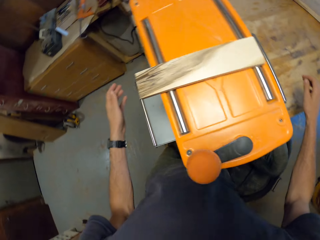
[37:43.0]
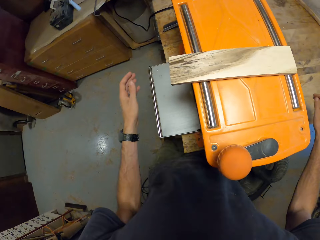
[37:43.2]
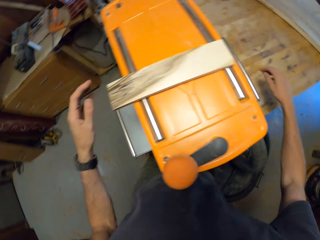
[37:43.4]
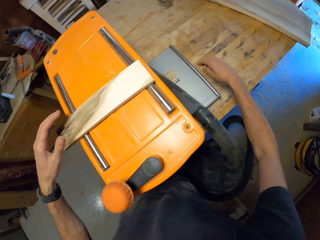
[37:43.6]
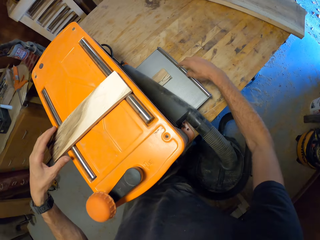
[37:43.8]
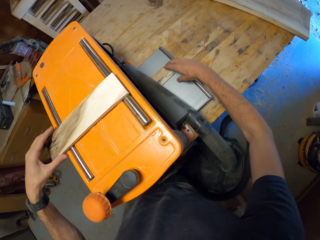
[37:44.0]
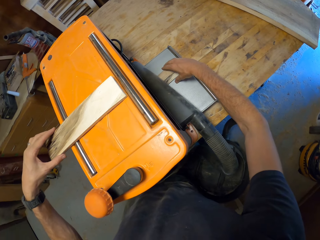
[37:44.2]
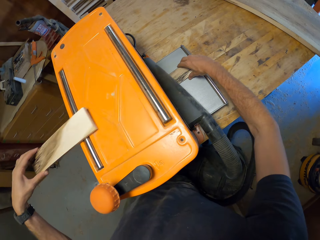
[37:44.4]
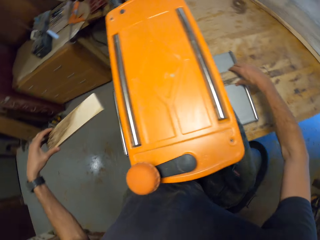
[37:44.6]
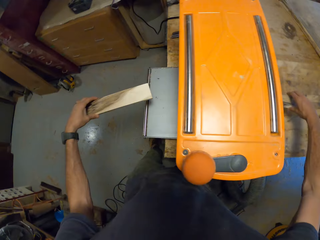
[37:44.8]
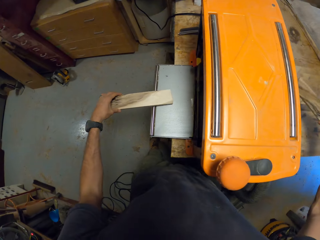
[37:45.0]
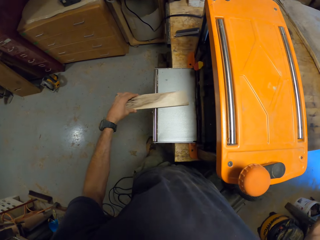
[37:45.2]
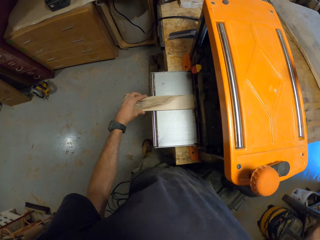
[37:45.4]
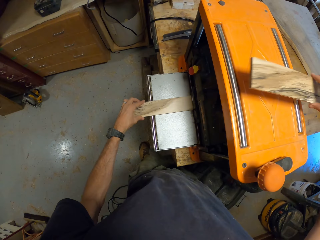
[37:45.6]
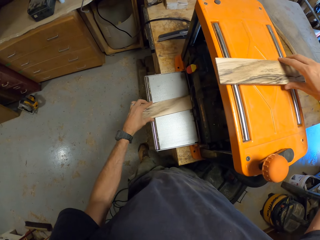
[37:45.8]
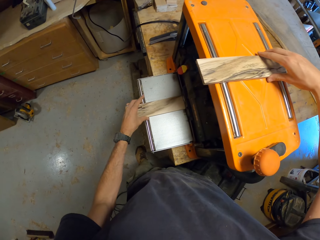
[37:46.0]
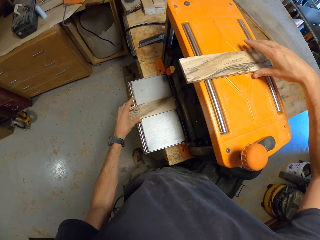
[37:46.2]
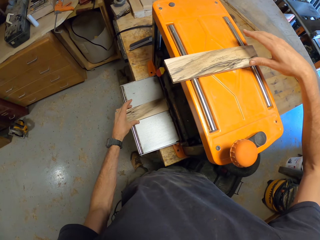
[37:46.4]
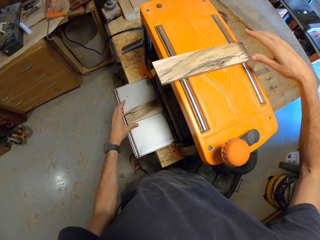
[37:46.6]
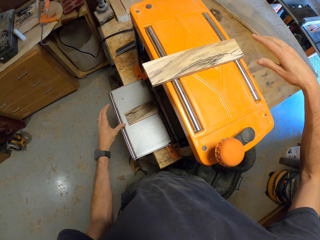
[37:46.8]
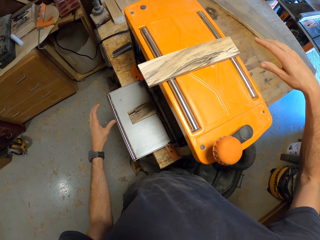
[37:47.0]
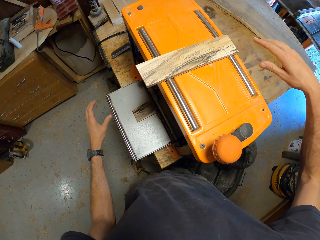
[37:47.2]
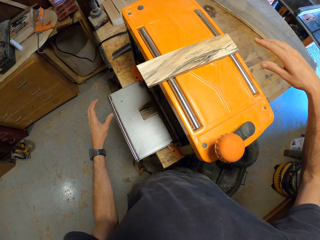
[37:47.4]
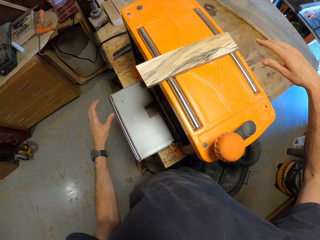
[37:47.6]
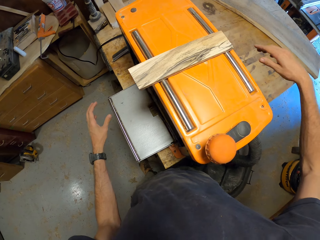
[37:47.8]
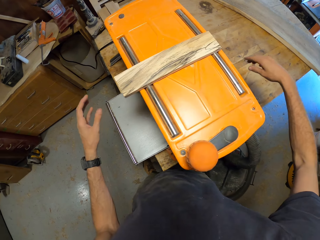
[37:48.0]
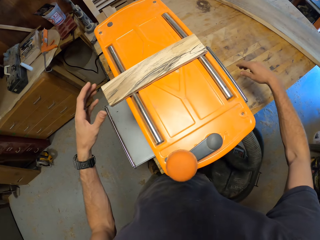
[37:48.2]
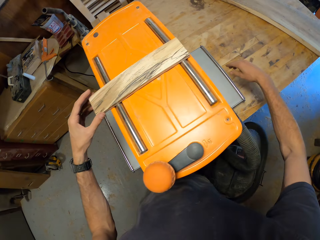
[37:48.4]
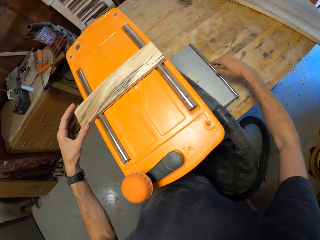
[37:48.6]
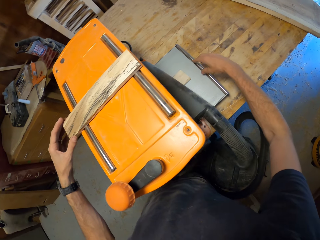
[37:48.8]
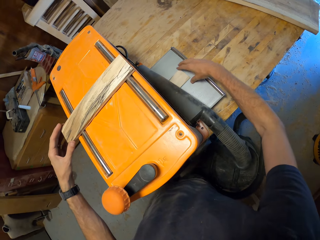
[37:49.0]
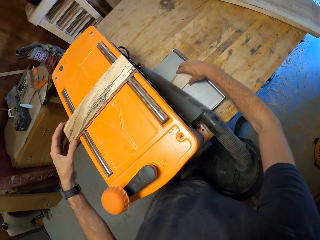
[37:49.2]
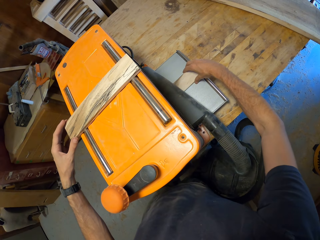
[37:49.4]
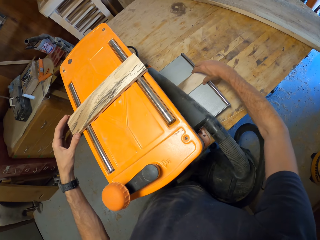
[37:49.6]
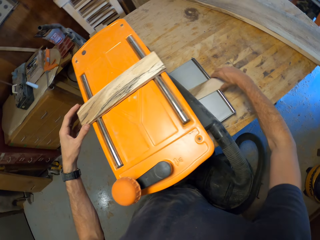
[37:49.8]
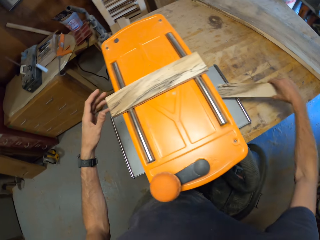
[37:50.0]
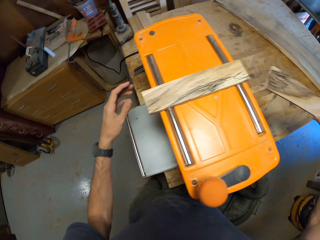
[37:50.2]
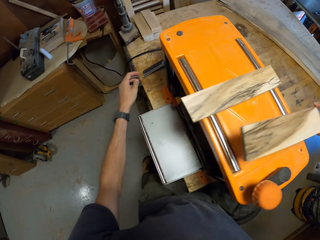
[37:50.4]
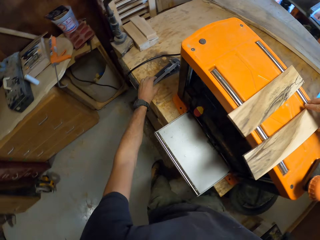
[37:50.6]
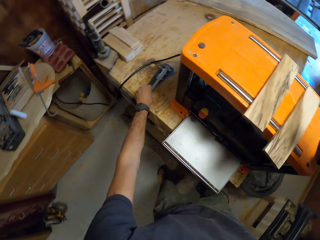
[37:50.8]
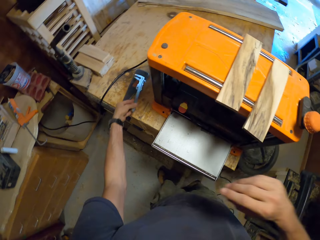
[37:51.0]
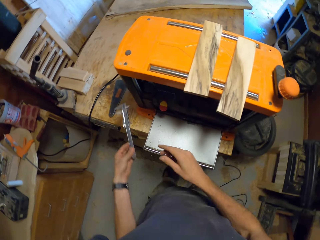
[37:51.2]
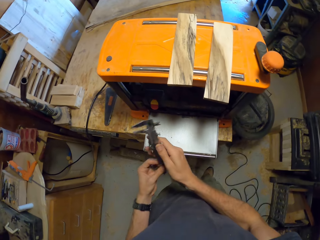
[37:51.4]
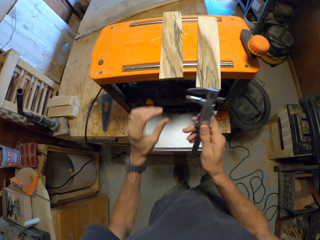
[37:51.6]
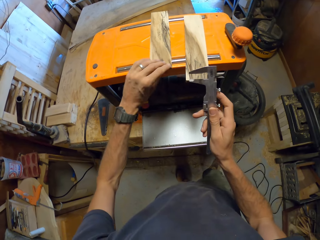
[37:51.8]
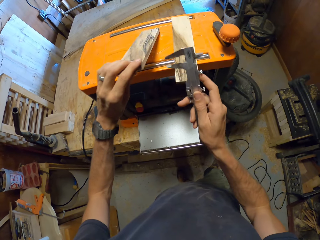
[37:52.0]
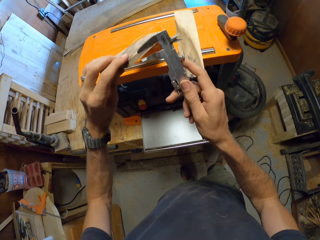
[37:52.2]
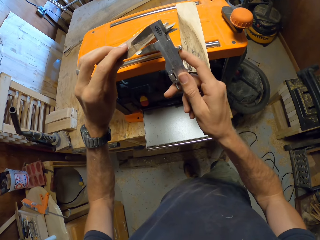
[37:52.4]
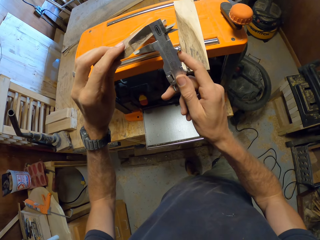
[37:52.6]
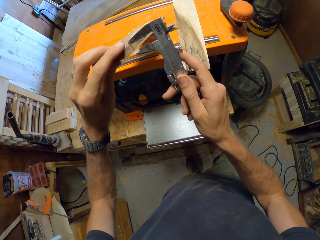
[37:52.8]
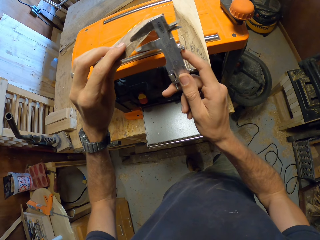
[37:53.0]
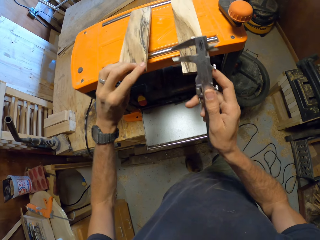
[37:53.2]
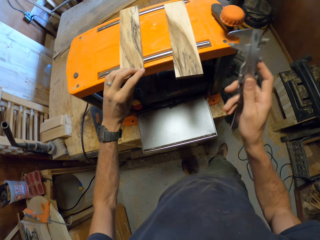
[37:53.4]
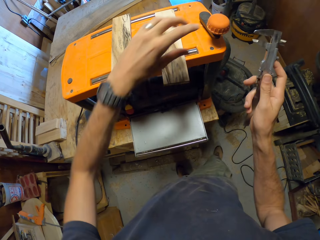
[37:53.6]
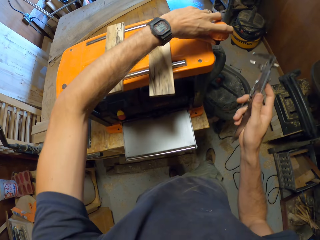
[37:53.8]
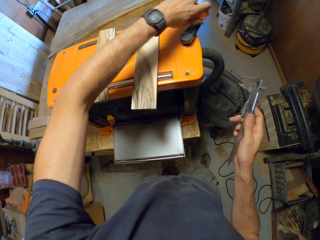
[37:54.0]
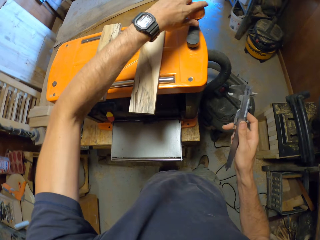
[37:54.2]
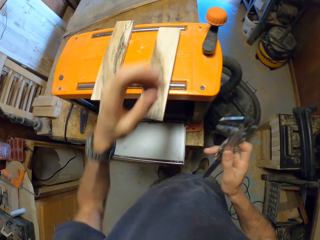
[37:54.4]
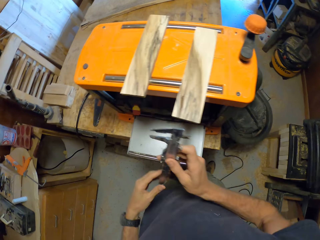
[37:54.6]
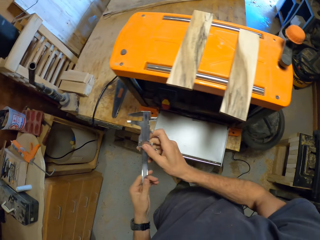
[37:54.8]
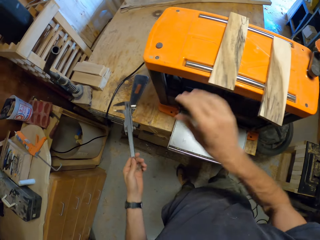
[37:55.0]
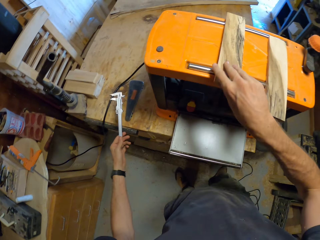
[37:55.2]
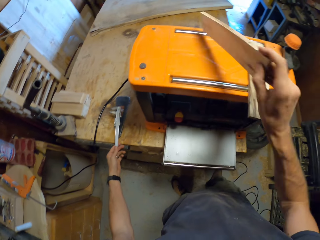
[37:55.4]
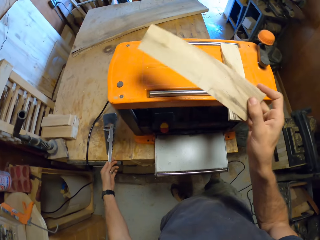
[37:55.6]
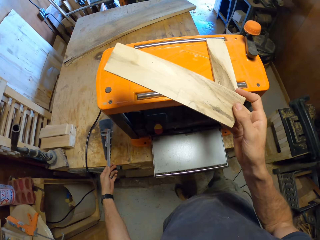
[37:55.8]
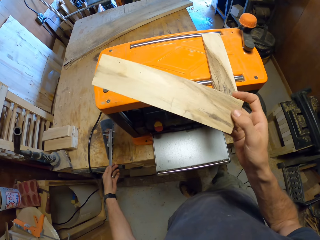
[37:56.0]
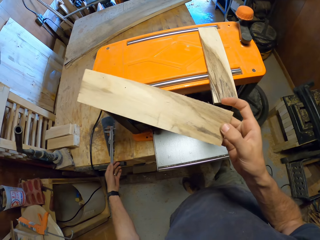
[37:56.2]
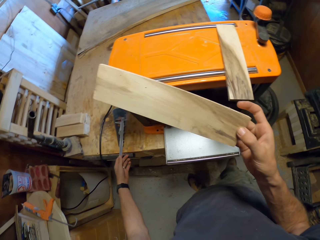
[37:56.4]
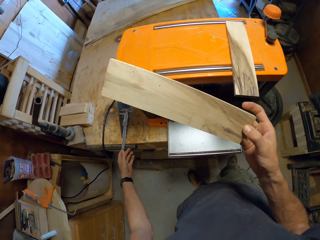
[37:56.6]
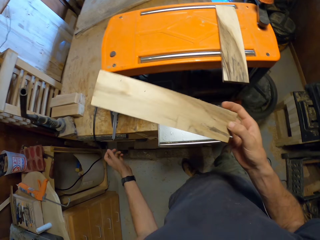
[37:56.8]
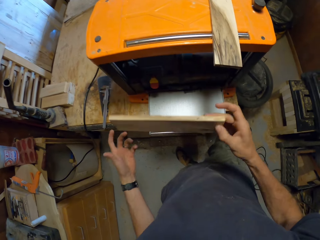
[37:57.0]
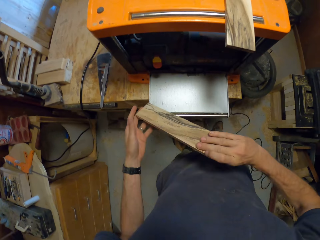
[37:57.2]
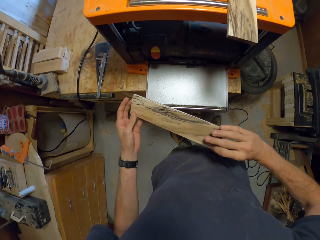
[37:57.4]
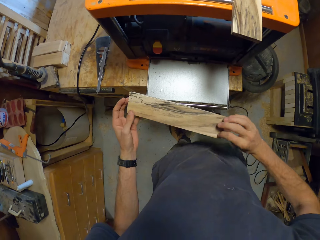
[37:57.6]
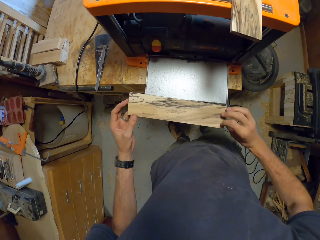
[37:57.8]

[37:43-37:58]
The camera wearer picks the other wood on the machine with his left hand. He picks out the wood in the machine with his right hand. He puts the wood into the machine with his left hand. He places the wood in his right hand on the machine. He picks out the wood in the machine with his right hand. He places the wood in his right hand on the machine. He picks the Vernier caliper from the table with his left hand. He passes the Vernier caliper to his right hand. He measures one of the woods on the machine with the Vernier caliper in his right hand. He operates the machine with his left hand. He passes the Vernier caliper to his left hand. He picks one of the woods on the machine with his right hand. He drops the Vernier caliper on the table.

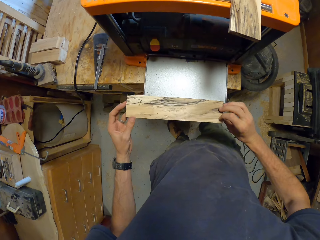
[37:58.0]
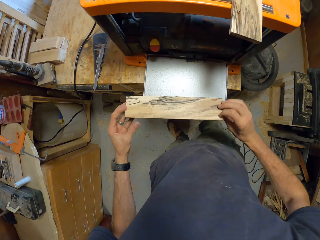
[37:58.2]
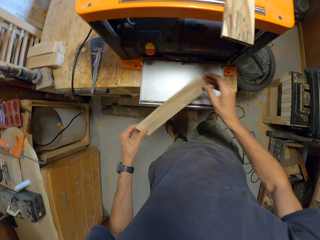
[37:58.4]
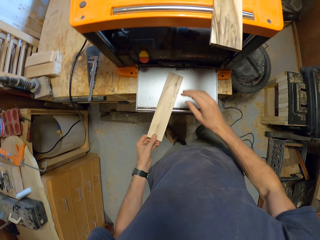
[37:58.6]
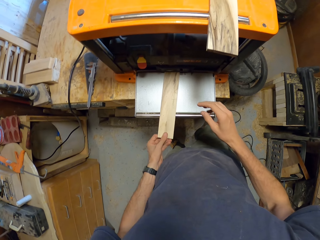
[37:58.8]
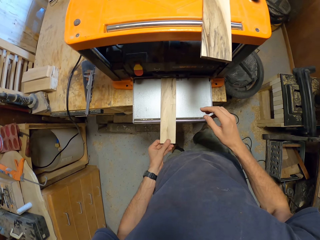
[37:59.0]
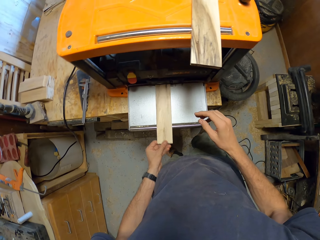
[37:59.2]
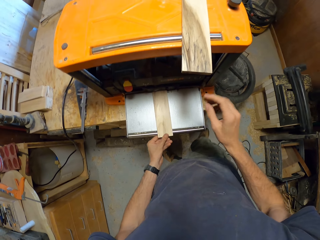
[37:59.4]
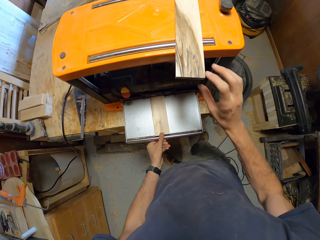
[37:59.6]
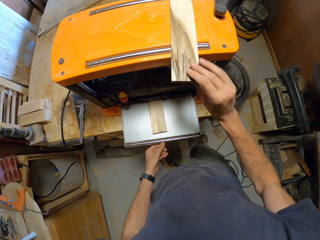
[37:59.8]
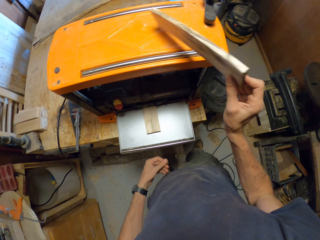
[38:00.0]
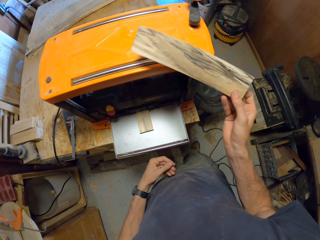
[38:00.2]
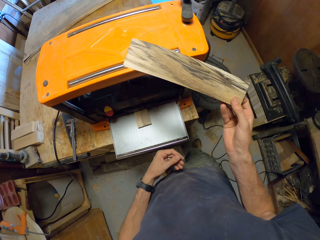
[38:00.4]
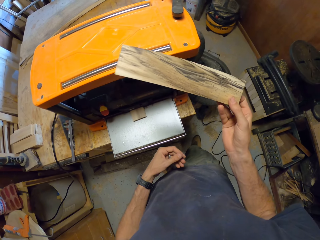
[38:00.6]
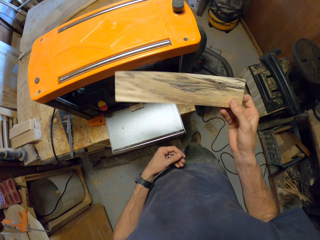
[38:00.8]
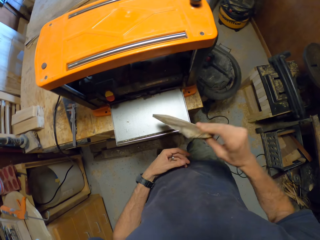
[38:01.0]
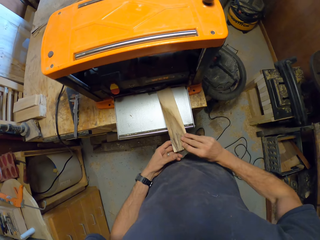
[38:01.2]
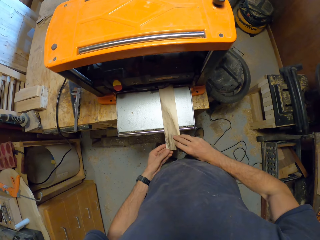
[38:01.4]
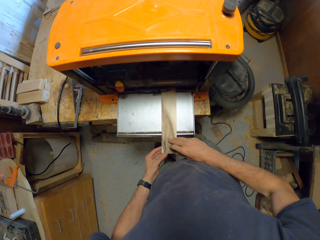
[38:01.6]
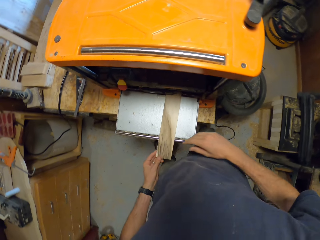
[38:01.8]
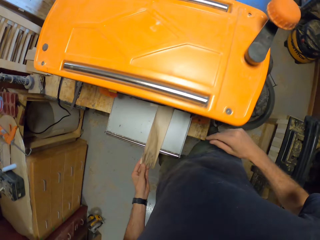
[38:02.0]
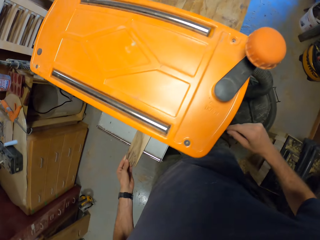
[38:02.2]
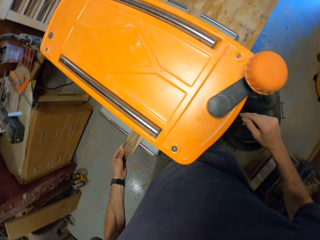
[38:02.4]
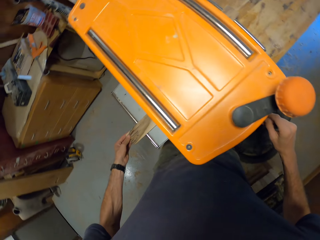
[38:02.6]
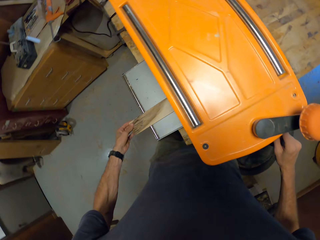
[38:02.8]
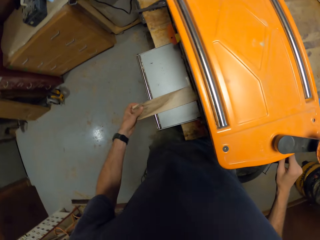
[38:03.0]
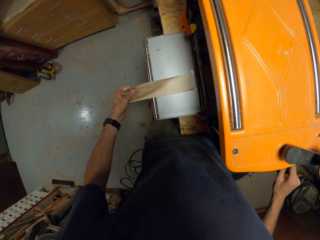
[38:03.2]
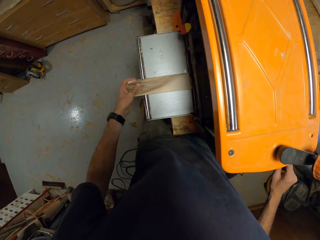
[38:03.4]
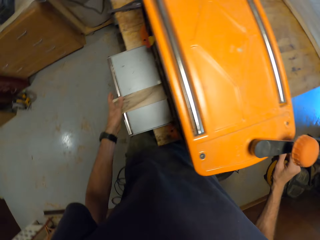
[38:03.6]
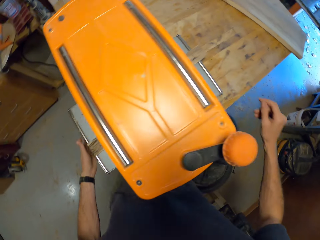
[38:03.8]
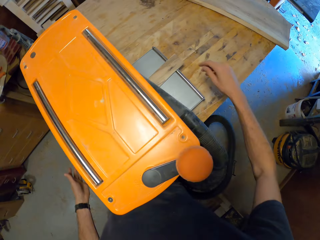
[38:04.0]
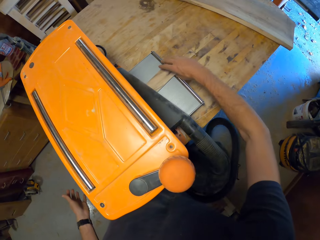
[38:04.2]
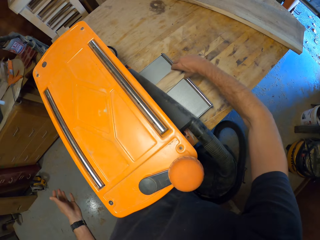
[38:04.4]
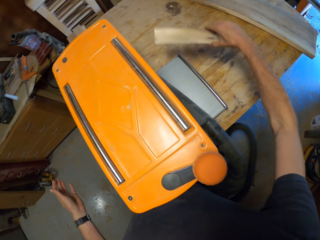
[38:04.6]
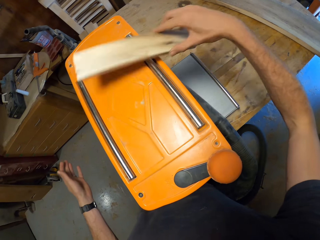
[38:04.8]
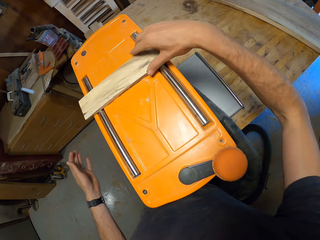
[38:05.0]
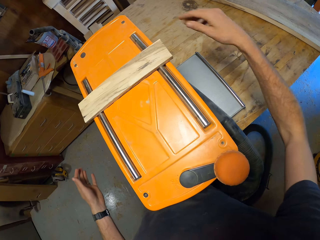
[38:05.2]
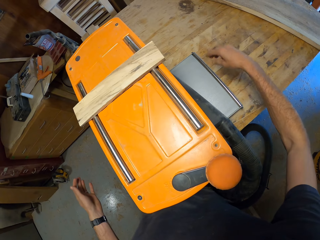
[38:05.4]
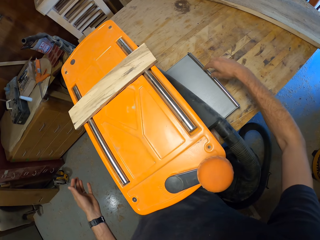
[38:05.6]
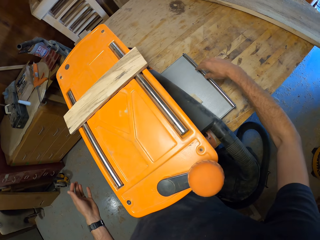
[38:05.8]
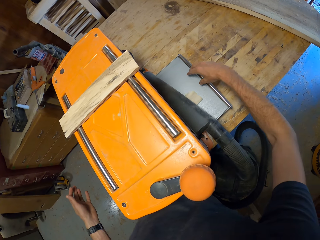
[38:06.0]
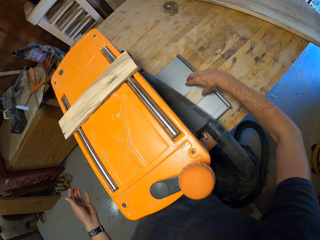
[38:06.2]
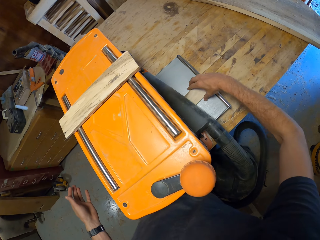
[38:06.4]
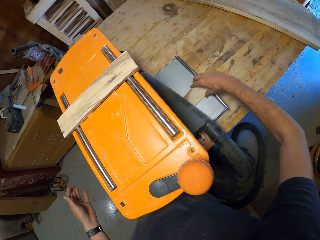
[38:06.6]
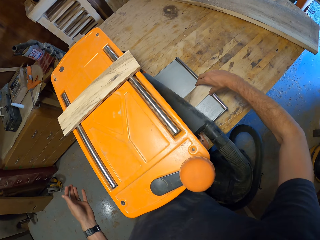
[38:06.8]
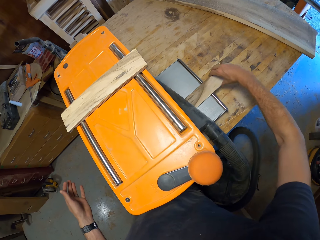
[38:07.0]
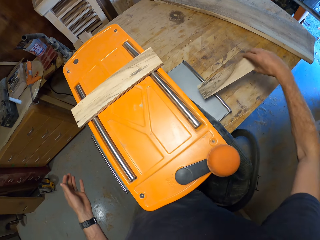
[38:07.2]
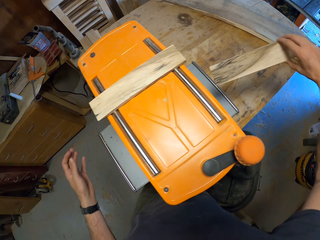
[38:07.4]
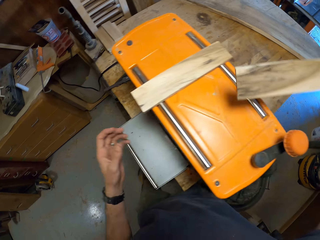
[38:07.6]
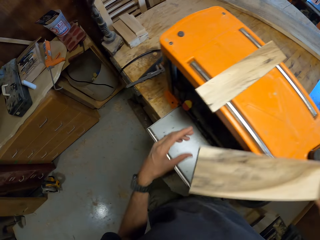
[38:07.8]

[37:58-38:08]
The camera wearer puts it into the machine with his left hand. He picks the second wood on the machine with his right hand. He puts it into the machine with both hands. He picks out the wood in the machine with his right hand. He drops the wood on the machine. He picks out the wood in the machine with his right hand.
